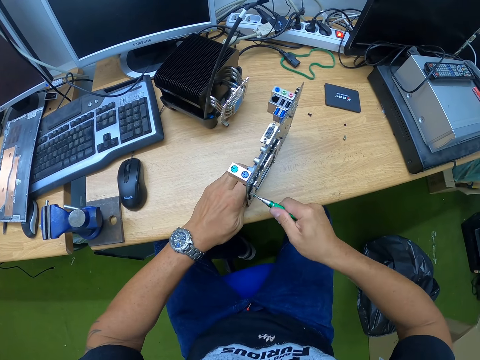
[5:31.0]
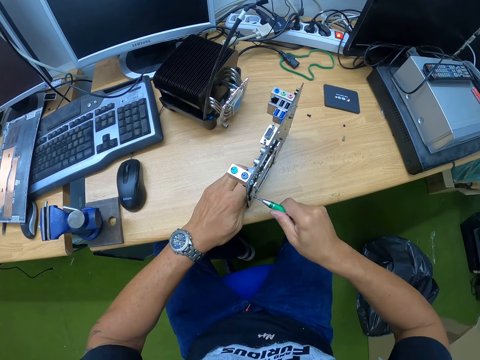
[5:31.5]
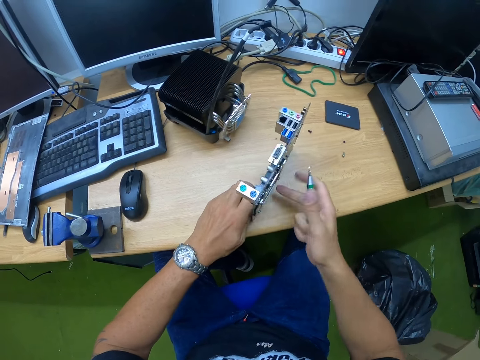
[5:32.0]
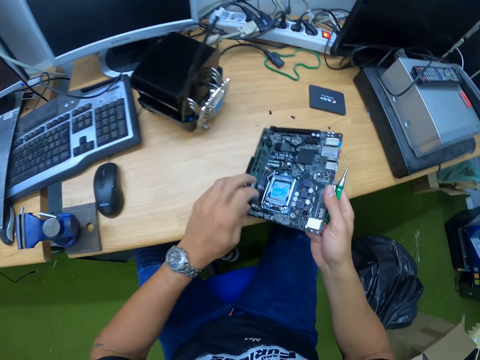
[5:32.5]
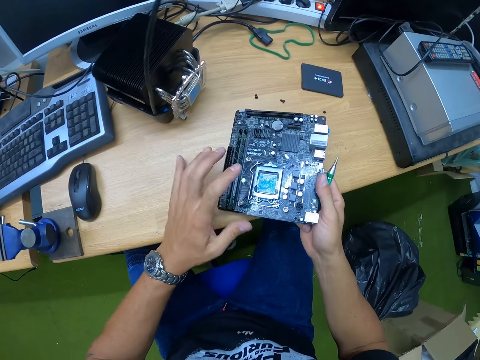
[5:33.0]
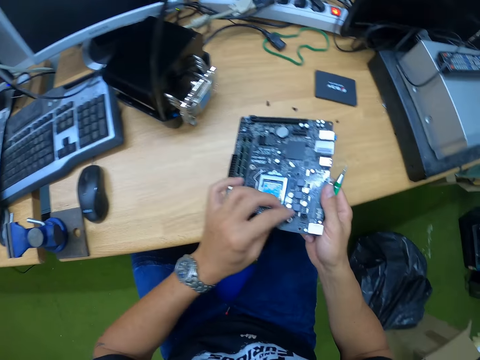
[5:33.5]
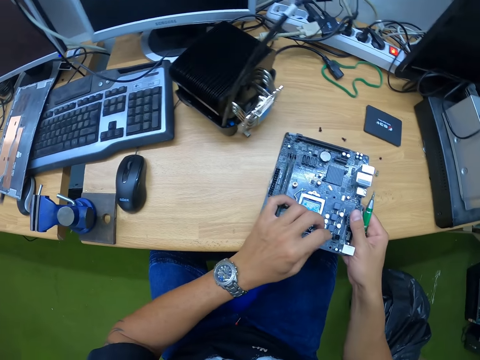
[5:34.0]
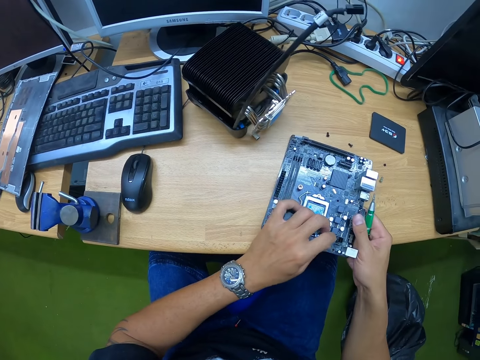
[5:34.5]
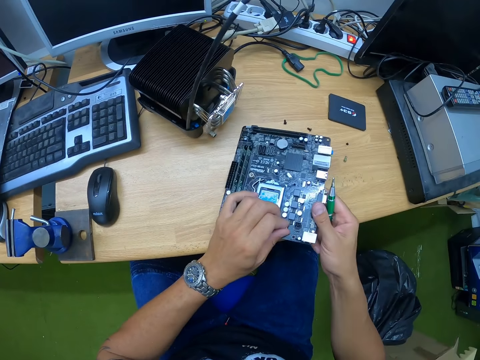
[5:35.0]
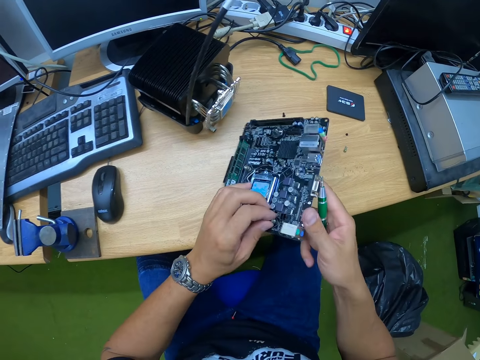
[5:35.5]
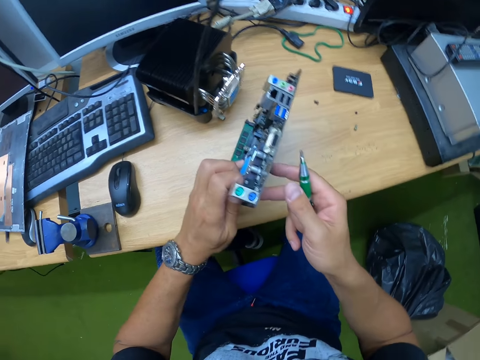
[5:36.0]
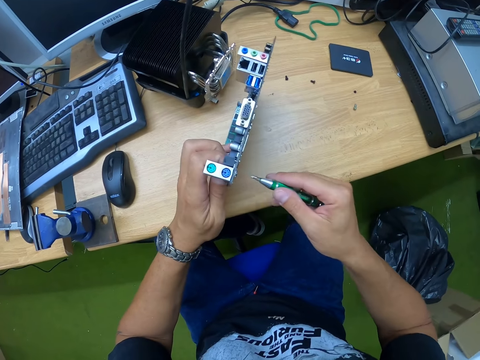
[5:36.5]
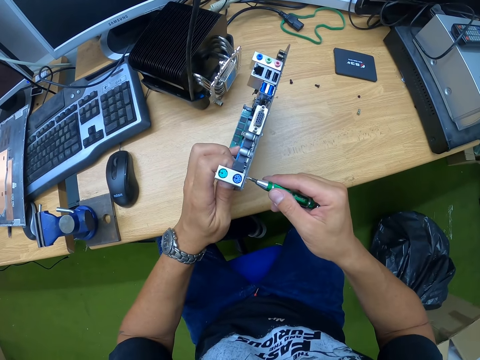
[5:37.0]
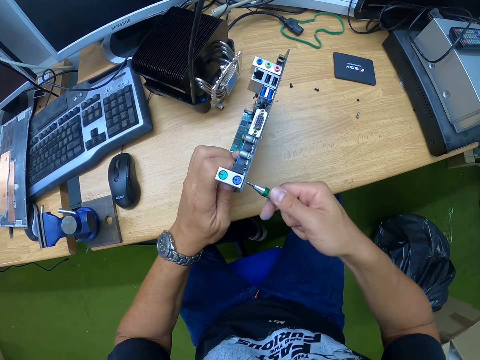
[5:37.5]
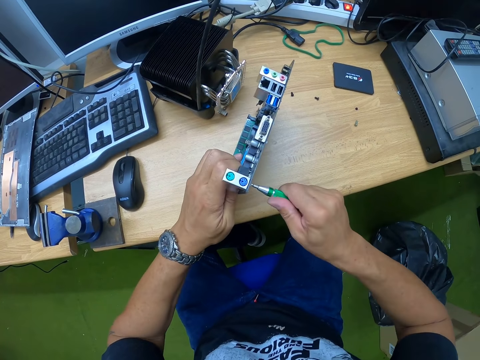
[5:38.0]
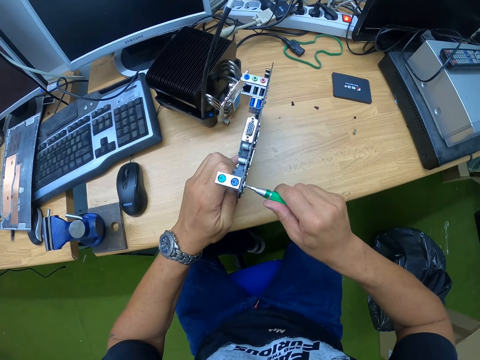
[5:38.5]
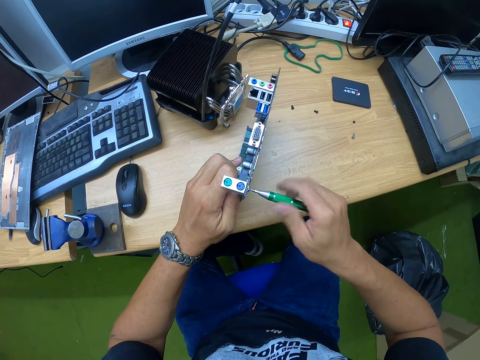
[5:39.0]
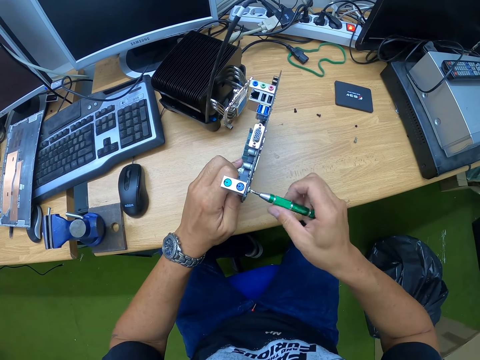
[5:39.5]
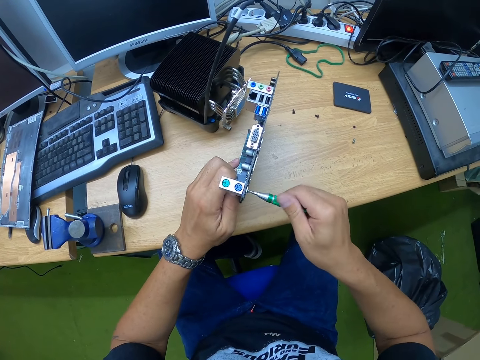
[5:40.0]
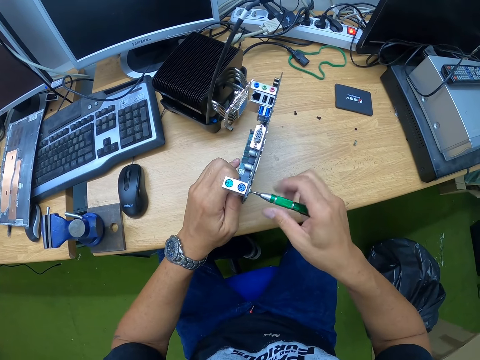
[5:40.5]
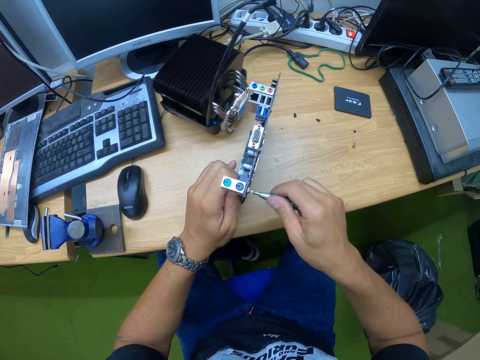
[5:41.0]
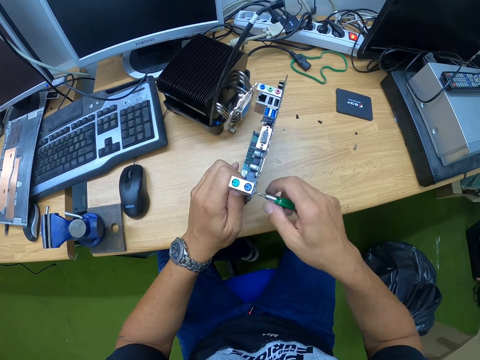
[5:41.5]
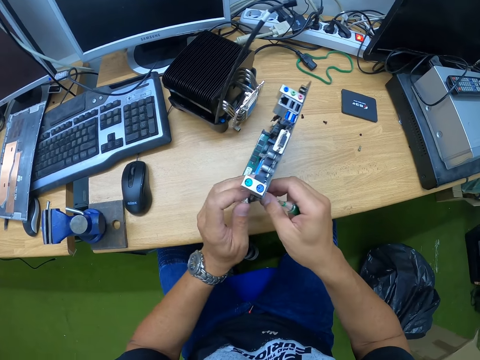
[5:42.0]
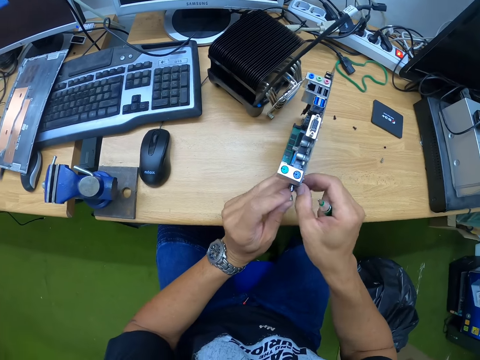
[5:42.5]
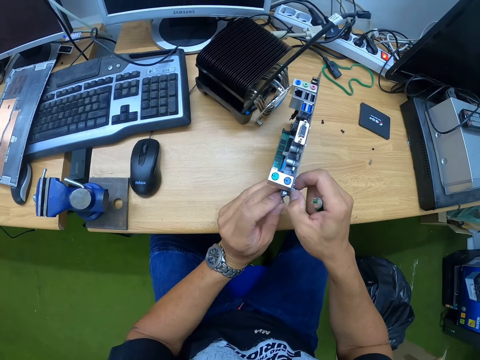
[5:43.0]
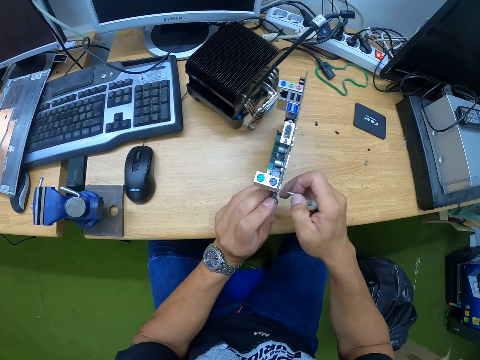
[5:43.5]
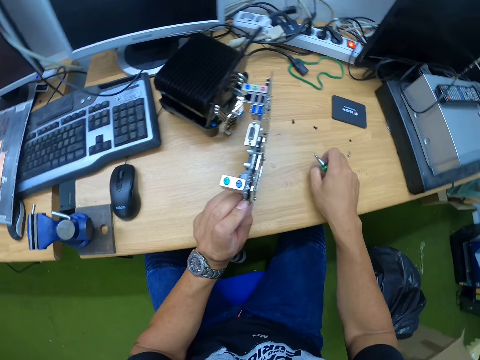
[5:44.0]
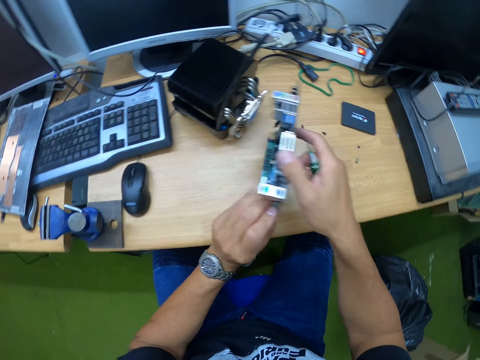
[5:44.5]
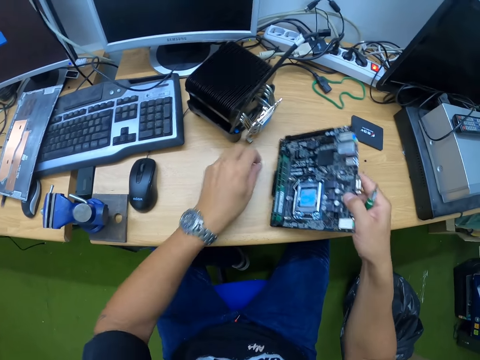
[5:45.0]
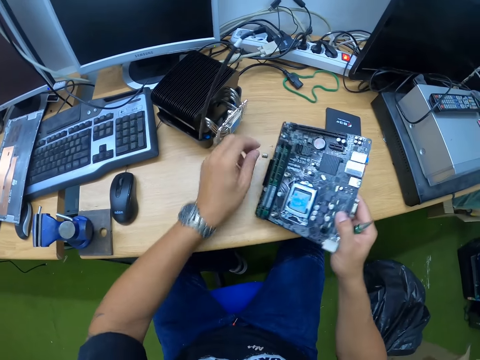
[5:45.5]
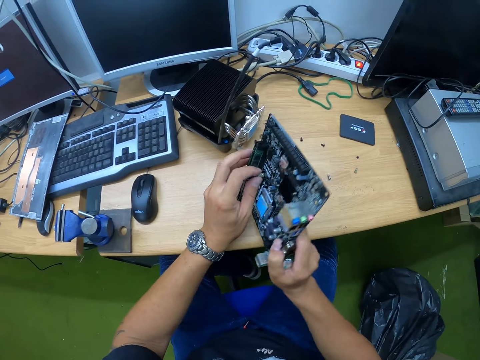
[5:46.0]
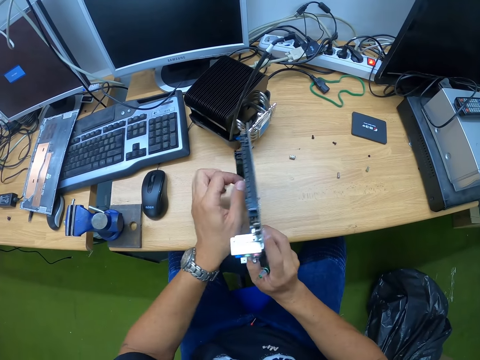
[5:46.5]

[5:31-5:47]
The camera wearer turns the motherboard or cpu board with the right hand. He looks at the back of the motherboard. He touches the cpu board with his left hand. He holds a screw with the left hand. He loosens a screw from the cpu board with a screwdriver in his right hand. He holds the screw with the right hand. He removes the screw from the cpu board with his right hand. He drops the screw on the table with his right hand. He drops a plug in his left hand on the table. He holds the motherboard with the right hand.

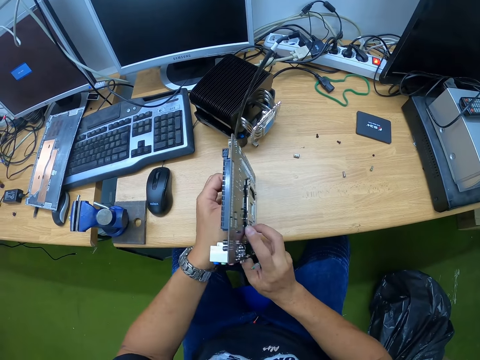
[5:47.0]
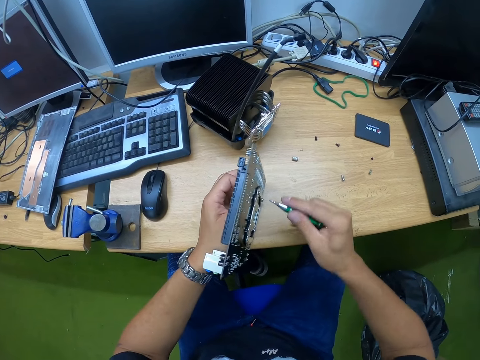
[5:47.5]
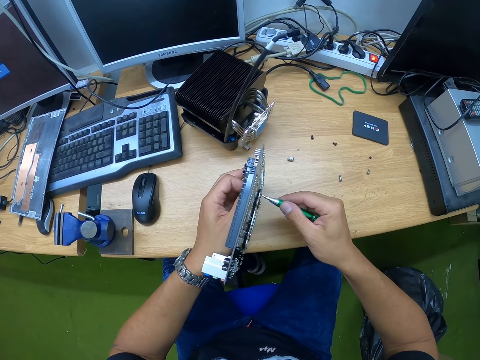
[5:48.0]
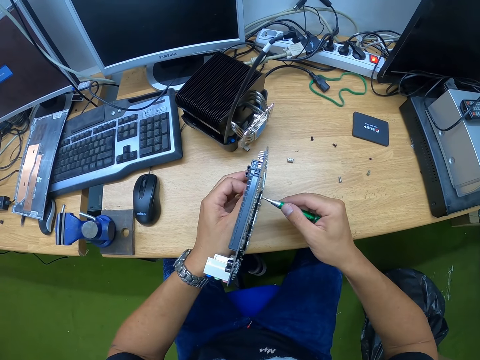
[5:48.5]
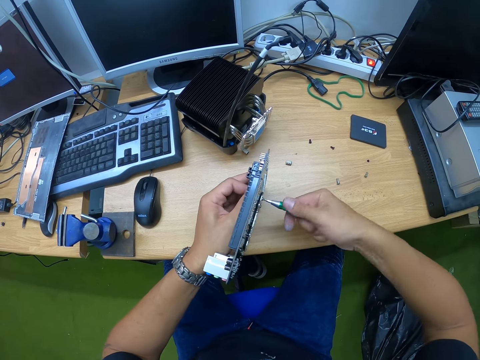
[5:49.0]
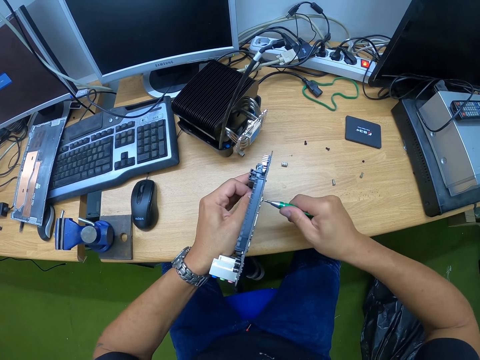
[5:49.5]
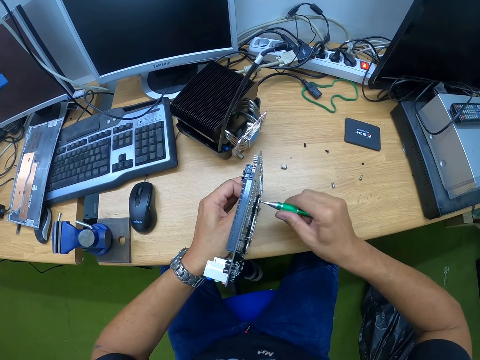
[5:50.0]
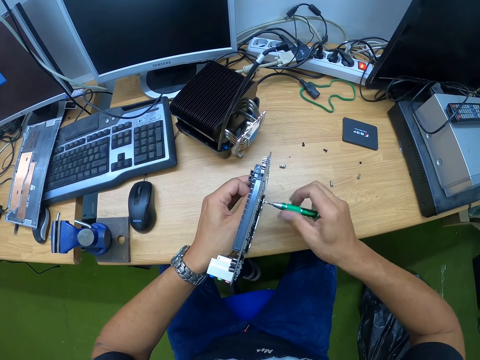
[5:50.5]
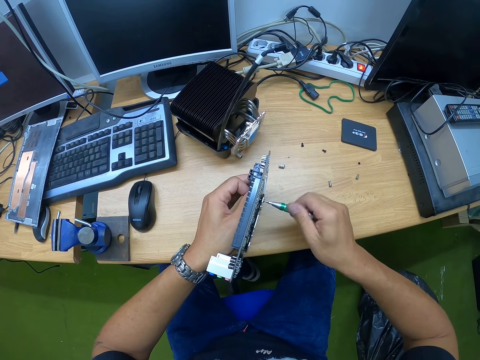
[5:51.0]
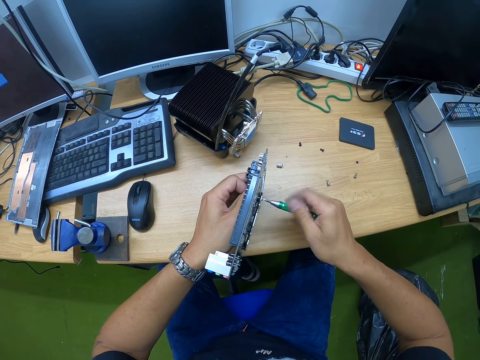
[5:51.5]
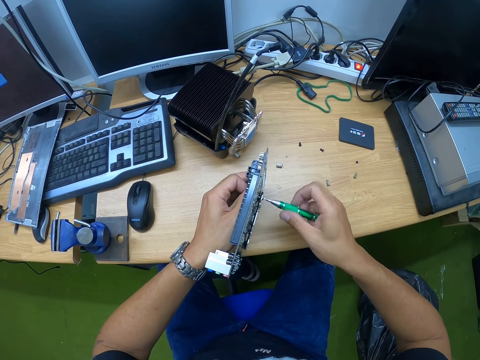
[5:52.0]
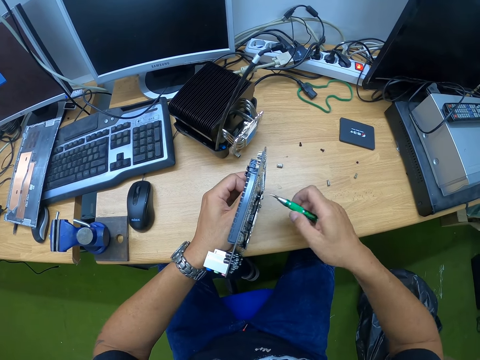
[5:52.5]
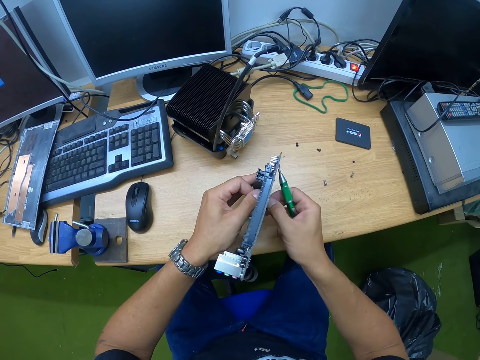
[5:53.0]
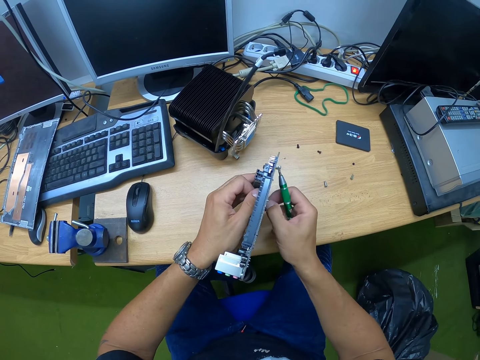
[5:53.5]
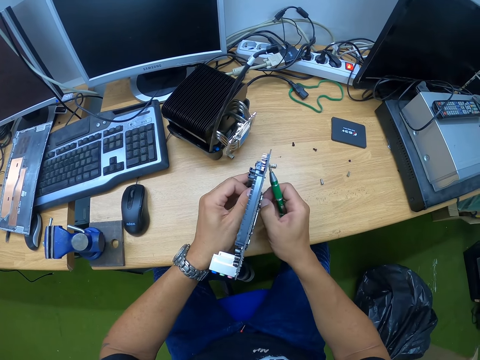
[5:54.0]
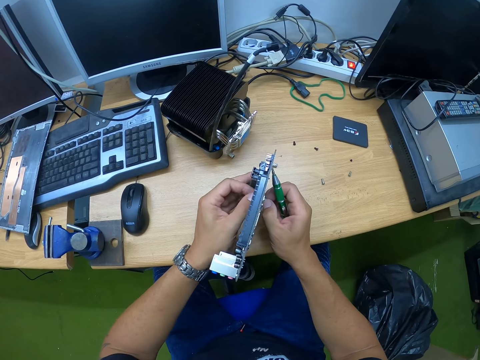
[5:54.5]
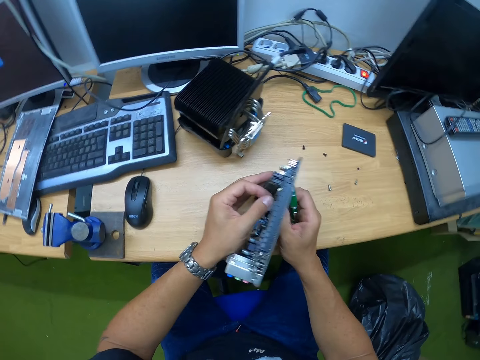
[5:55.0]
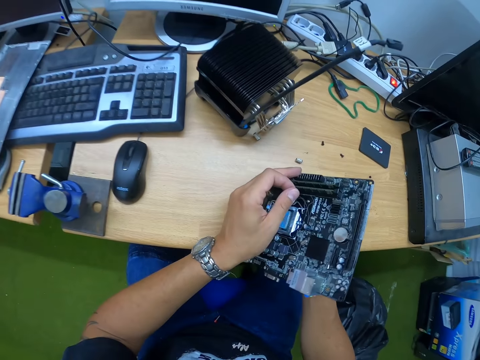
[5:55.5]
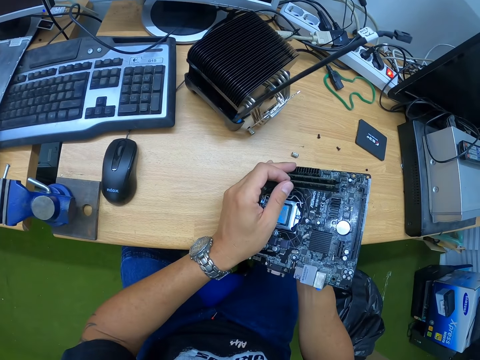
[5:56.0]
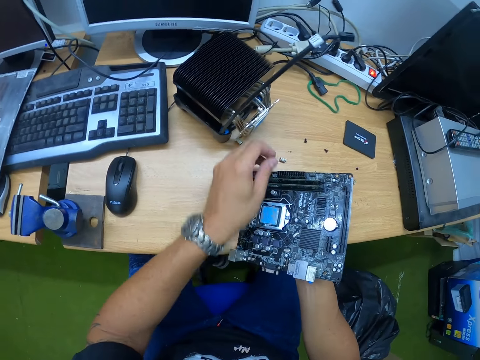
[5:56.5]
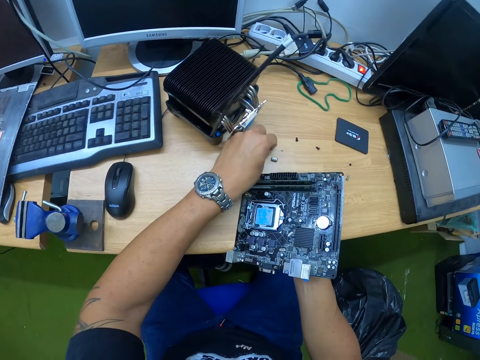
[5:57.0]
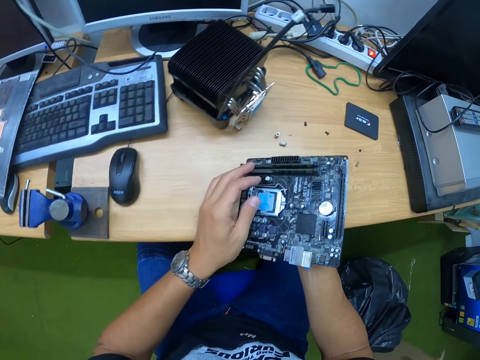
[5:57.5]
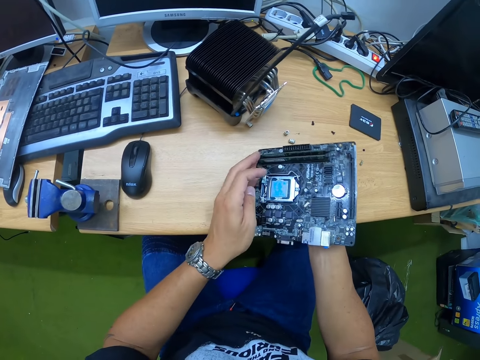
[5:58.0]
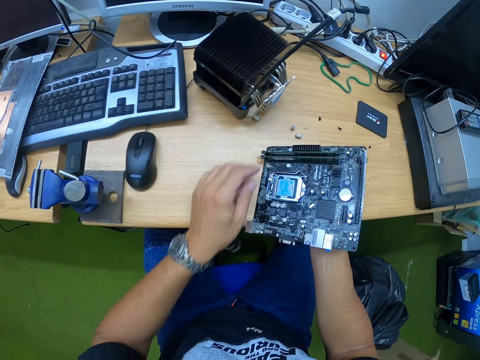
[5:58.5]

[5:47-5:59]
The camera wearer holds a screw with the left hand. He loosens a screw from the cpu board or motherboard with a screwdriver in his right hand. He holds the screw with the right hand. He removes the screw from the cpu board with his right hand. He removes a plug from the cpu board with his left hand. He looks at the back of the motherboard. He holds the screw with the left hand. He drops the plug in his left hand on the table. He places the screw on the table with the left hand.
